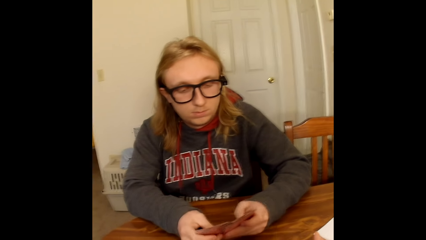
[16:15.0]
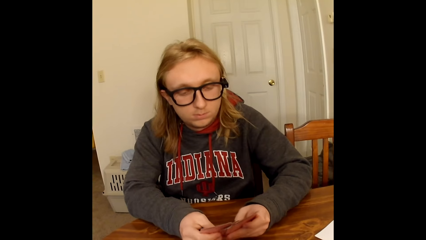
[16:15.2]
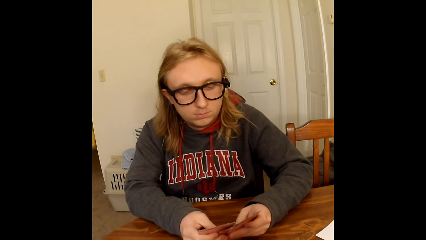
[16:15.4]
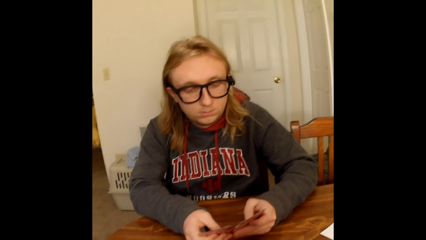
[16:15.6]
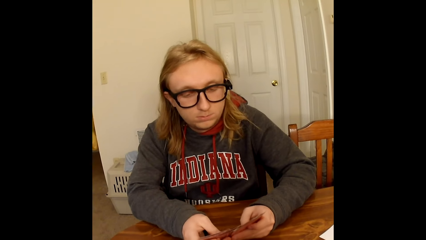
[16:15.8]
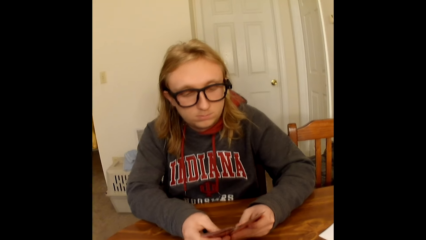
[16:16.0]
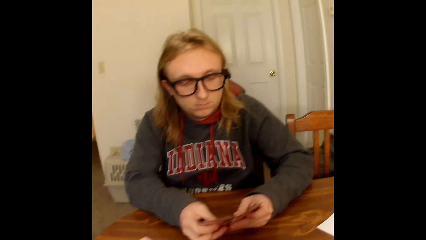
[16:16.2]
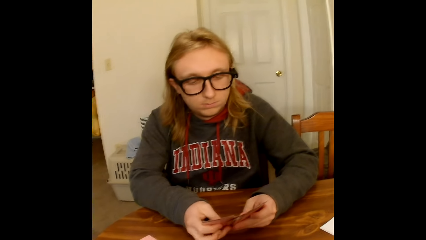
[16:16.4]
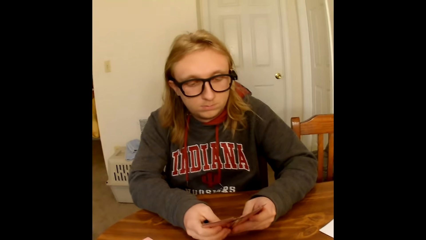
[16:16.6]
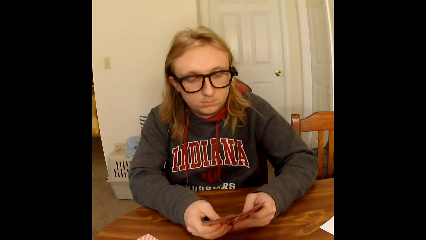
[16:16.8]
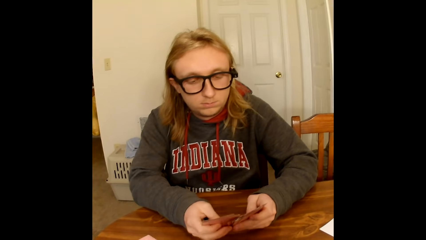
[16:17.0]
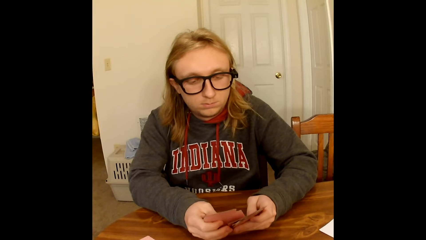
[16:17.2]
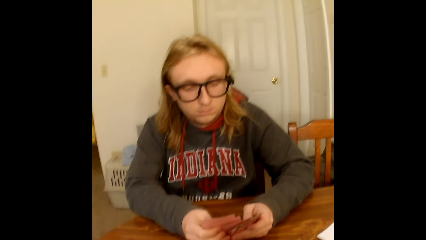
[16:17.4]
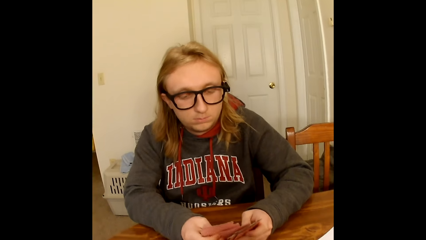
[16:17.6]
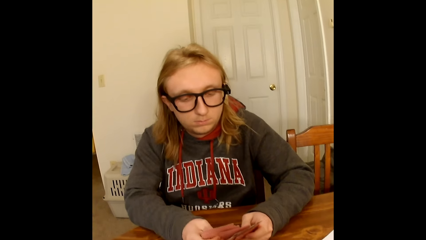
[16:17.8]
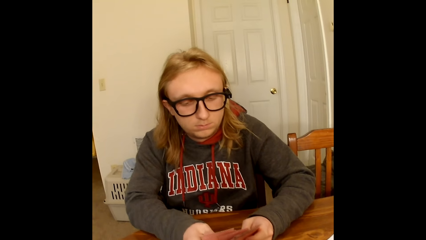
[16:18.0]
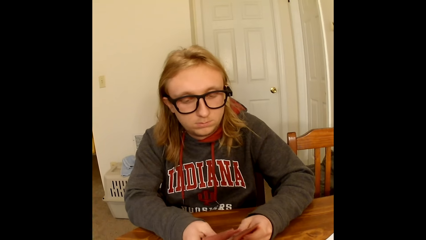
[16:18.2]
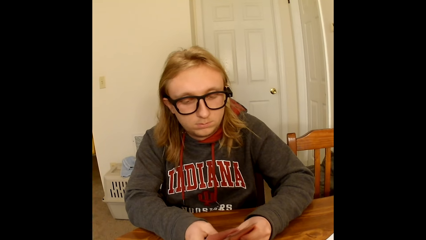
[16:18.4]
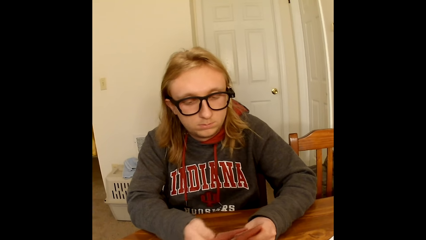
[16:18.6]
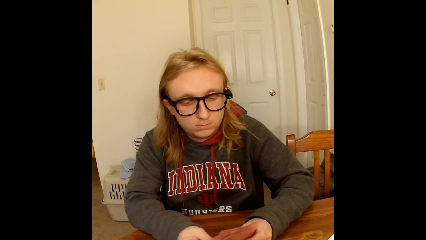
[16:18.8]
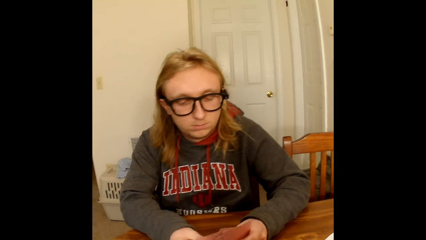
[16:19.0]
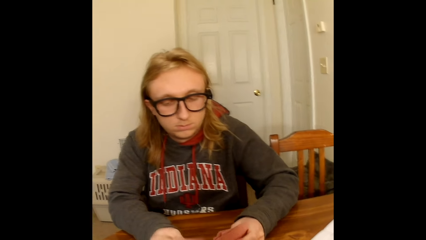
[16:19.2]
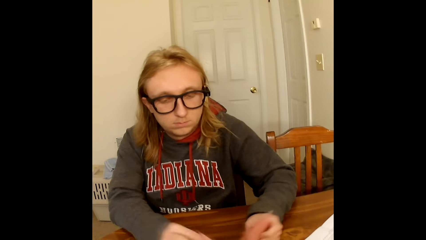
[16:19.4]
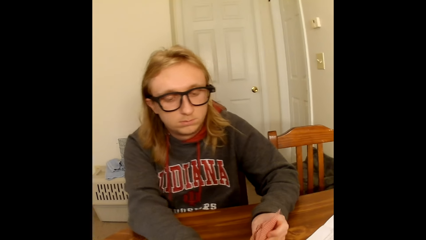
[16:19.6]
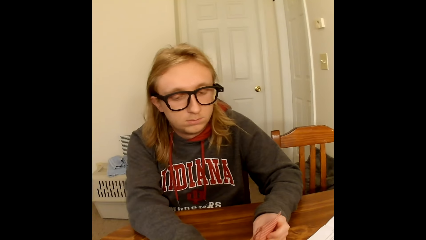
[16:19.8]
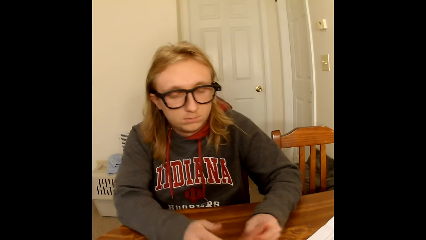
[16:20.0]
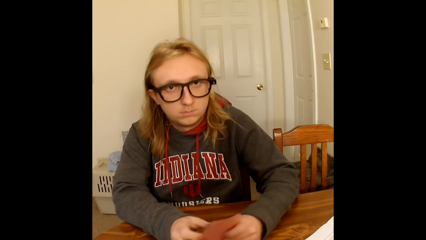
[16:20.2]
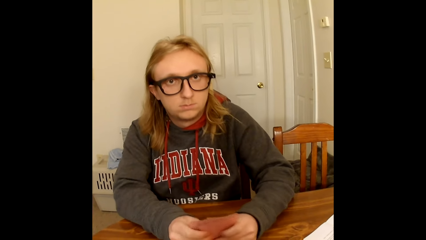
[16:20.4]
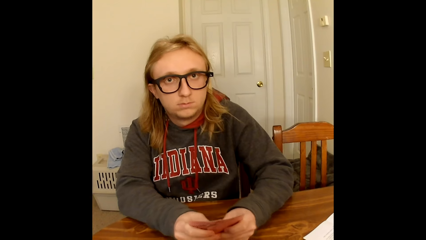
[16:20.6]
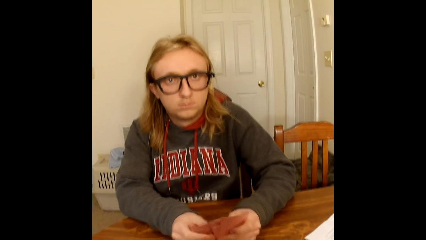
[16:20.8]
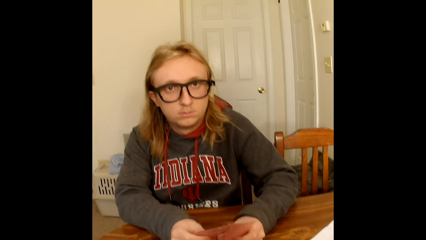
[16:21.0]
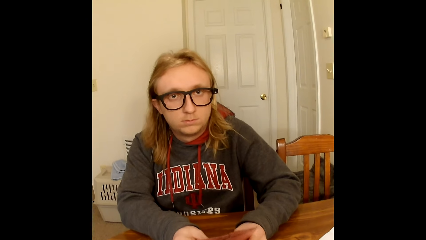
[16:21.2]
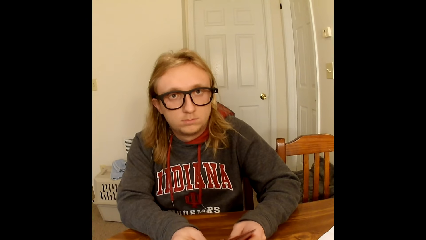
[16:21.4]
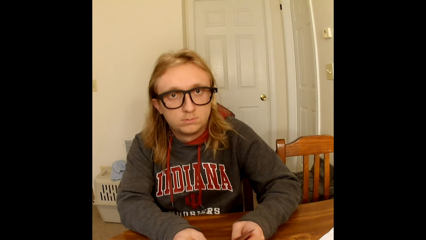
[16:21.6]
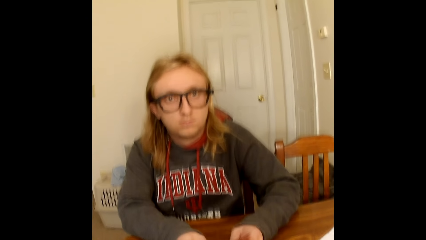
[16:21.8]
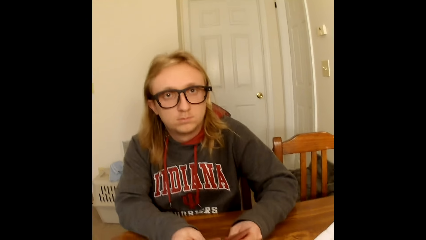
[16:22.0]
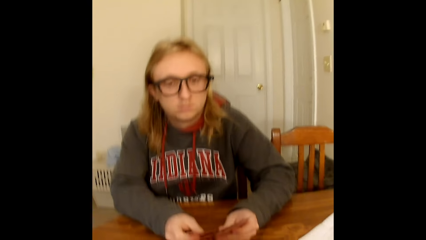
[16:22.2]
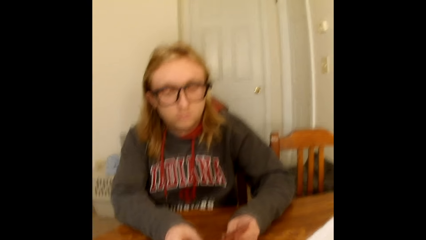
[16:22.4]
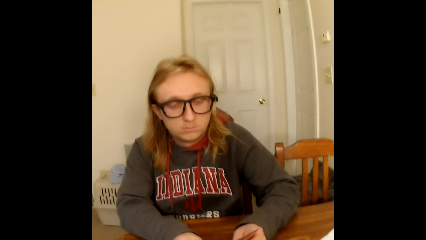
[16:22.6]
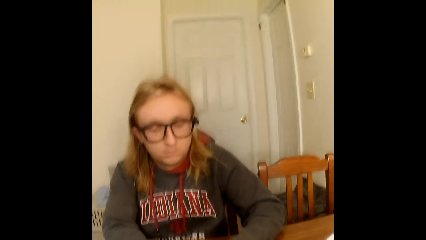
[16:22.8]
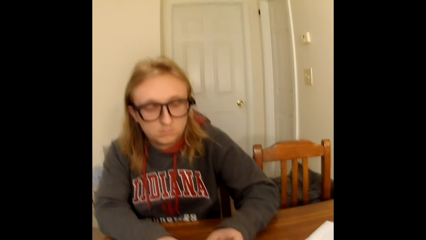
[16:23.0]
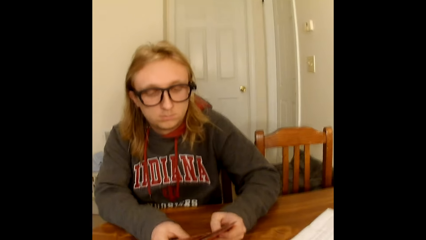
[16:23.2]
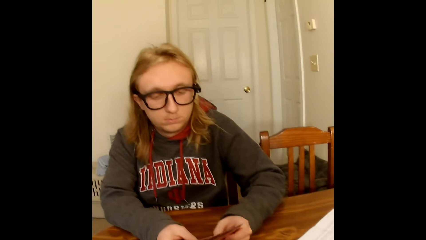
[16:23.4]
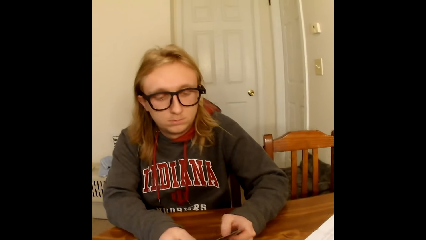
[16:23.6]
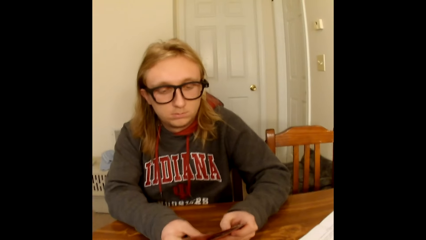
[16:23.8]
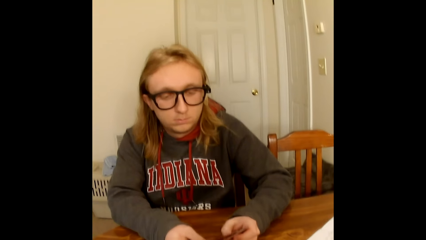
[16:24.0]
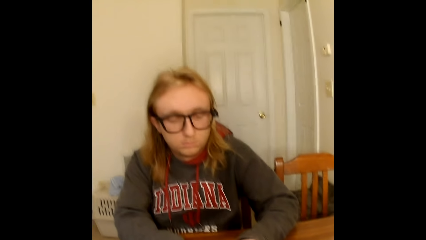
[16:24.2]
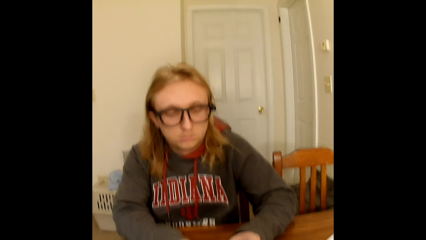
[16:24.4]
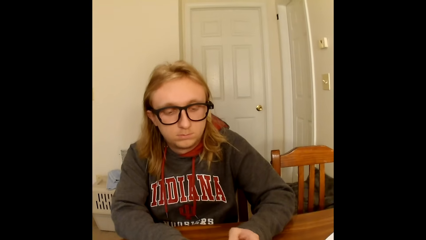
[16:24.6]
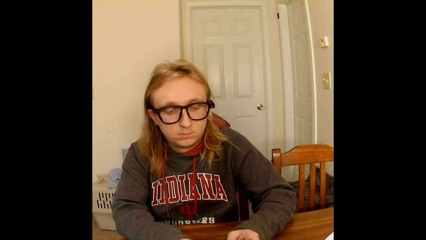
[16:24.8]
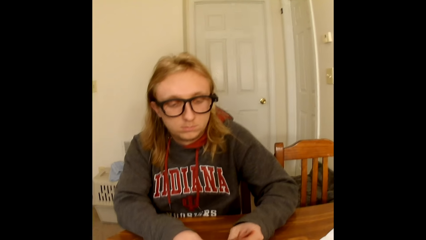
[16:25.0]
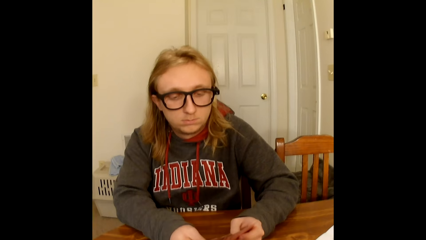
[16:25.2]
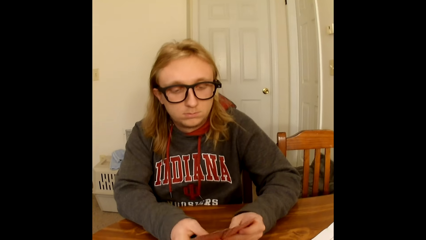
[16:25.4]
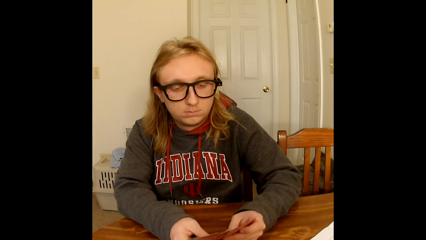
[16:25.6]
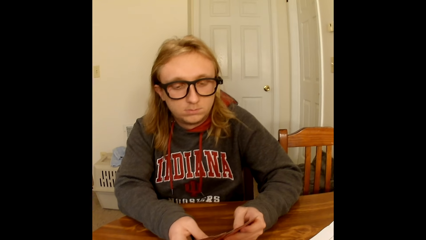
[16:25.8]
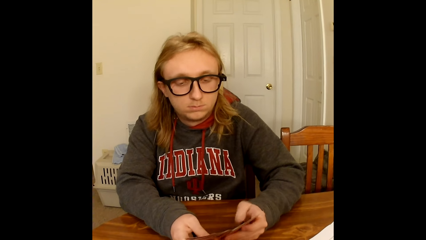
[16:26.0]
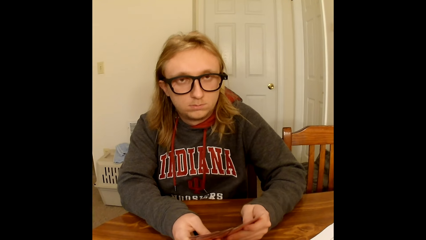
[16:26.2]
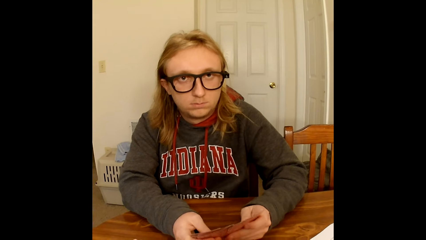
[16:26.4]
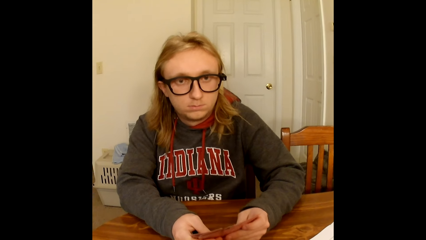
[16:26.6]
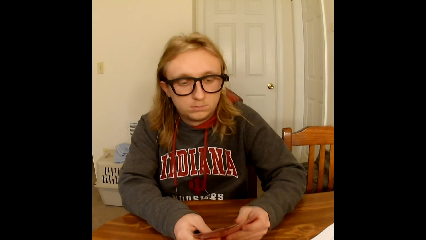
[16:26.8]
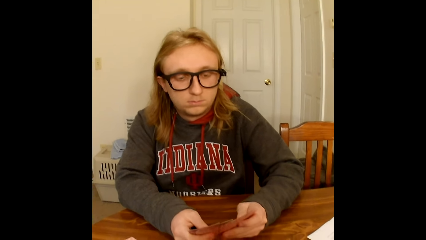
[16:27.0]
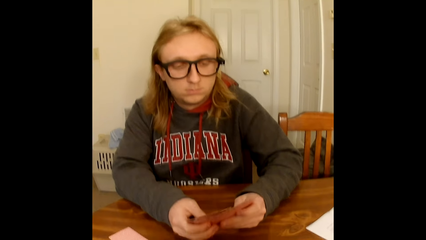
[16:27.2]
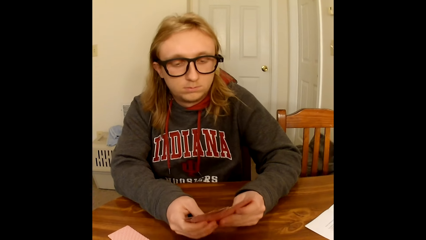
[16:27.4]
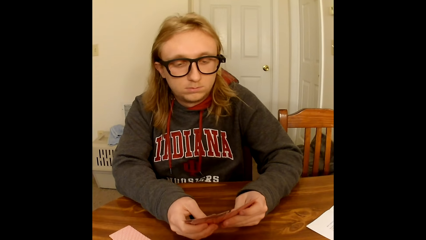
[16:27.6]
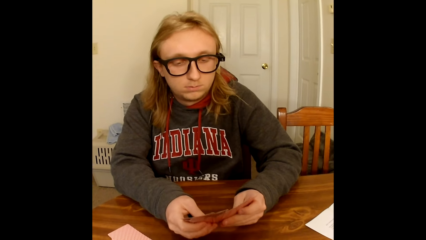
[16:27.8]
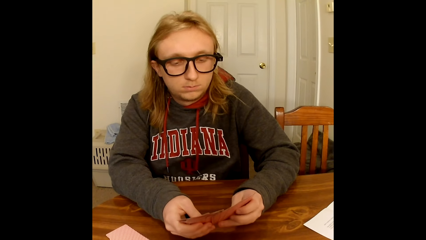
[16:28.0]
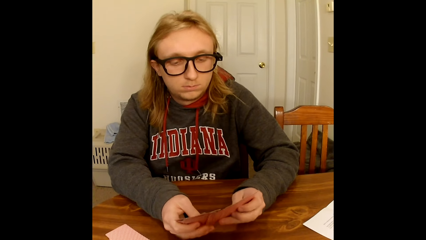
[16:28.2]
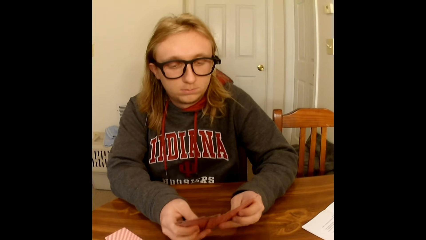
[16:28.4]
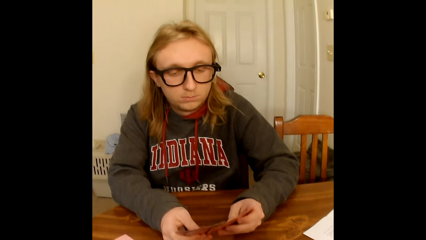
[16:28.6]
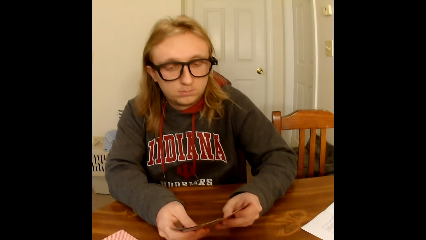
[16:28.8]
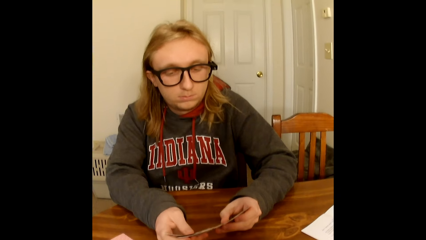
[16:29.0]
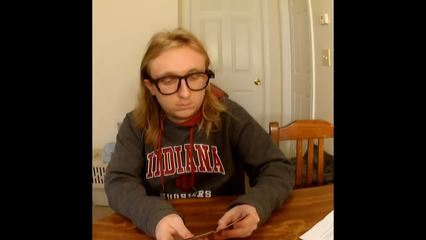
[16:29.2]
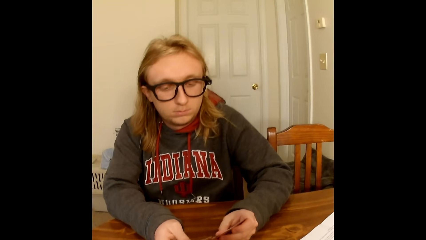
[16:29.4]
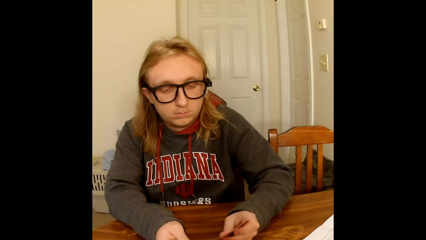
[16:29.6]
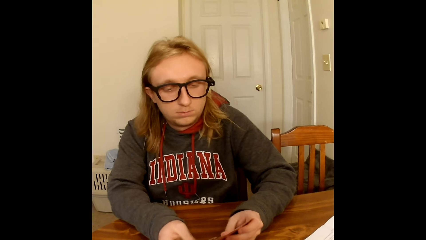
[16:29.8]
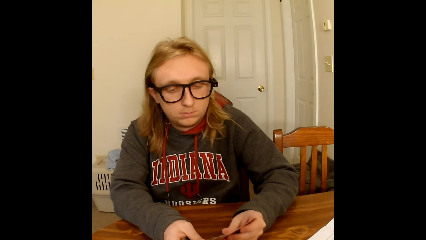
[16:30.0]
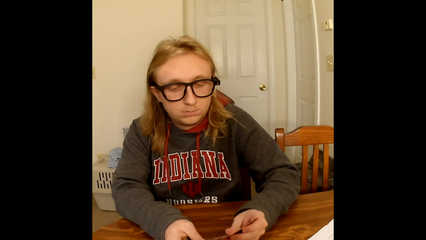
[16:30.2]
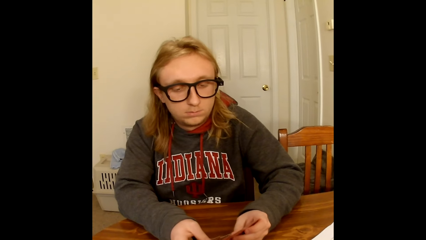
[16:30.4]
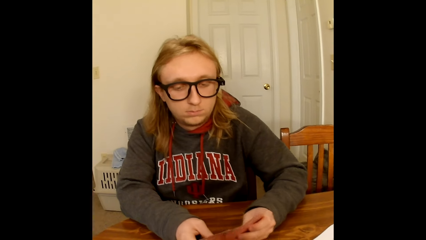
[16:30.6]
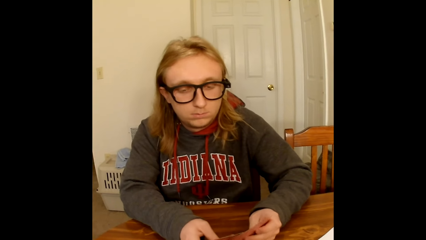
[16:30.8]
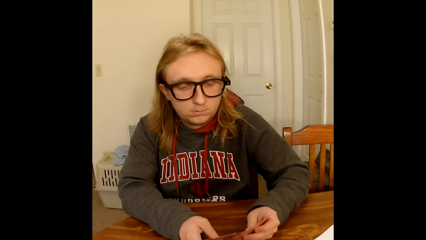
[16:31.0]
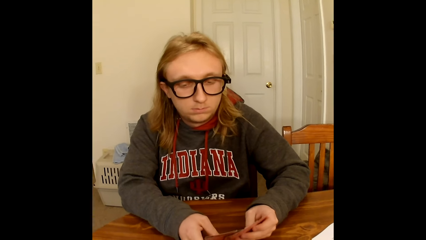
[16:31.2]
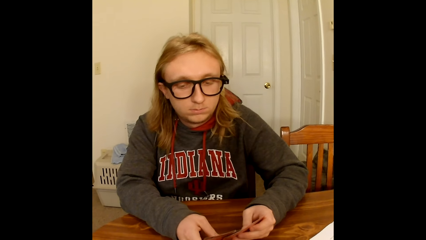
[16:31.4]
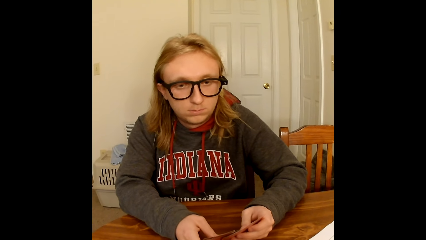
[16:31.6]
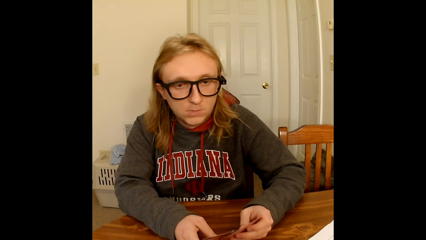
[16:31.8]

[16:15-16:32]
A man places the cards on the table with his right hand. The man holds the cards in his left hand with both hands and looks at the camera wearer. The camera wearer converses. The man shuffles the cards in his hands with his thumbs. The man arranges the cards. The man looks at the cards.
